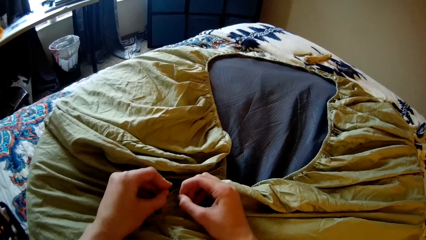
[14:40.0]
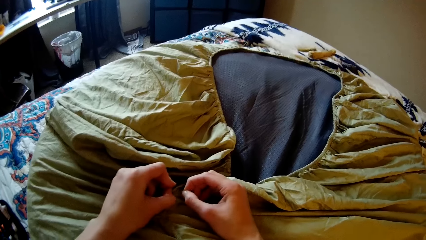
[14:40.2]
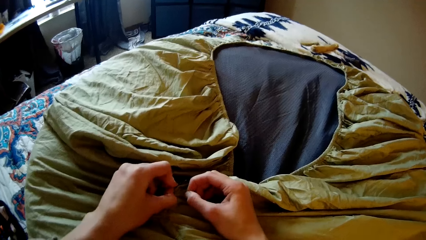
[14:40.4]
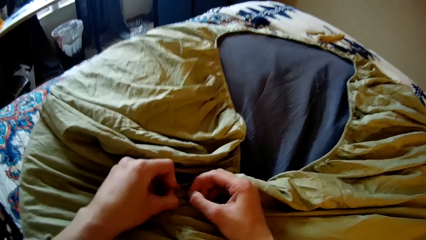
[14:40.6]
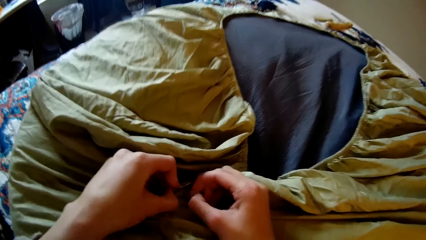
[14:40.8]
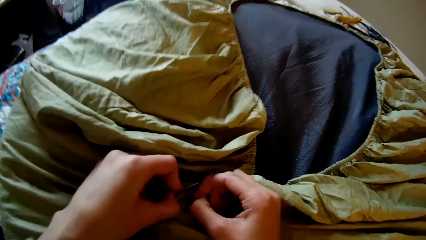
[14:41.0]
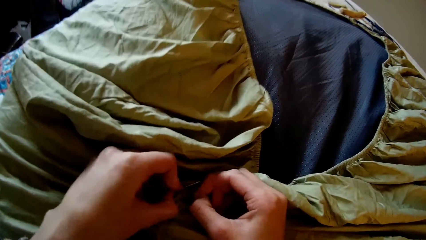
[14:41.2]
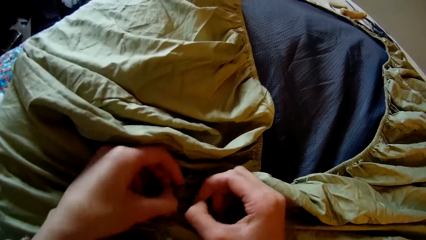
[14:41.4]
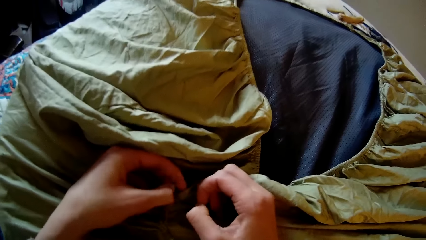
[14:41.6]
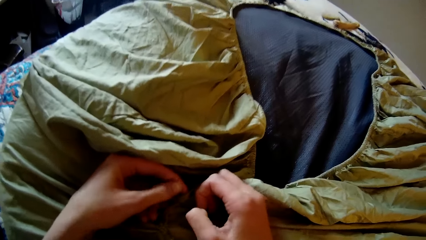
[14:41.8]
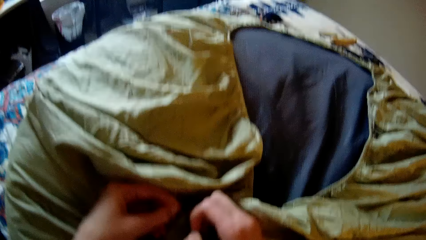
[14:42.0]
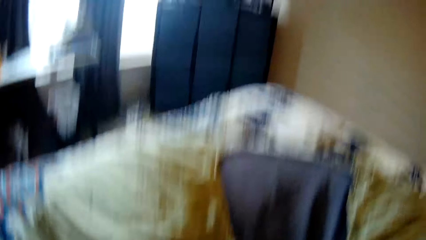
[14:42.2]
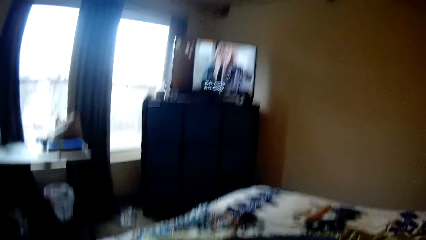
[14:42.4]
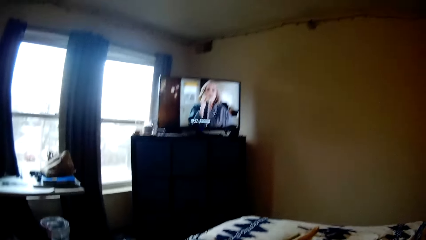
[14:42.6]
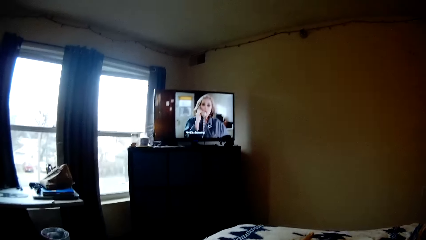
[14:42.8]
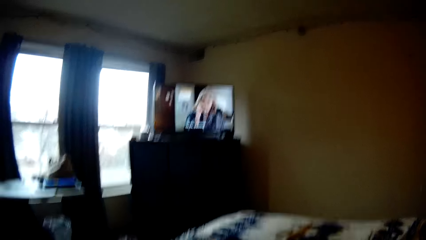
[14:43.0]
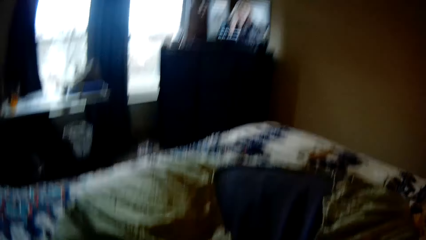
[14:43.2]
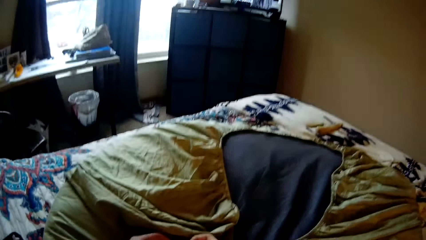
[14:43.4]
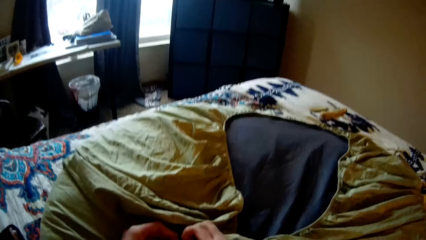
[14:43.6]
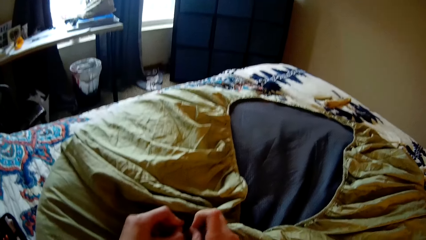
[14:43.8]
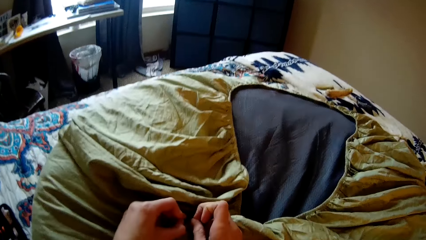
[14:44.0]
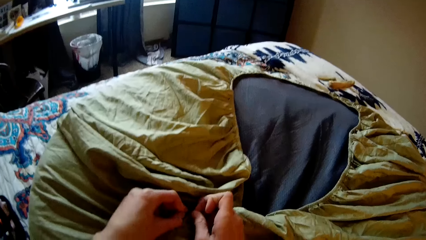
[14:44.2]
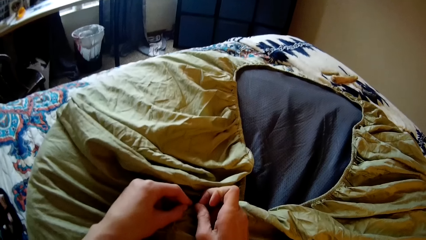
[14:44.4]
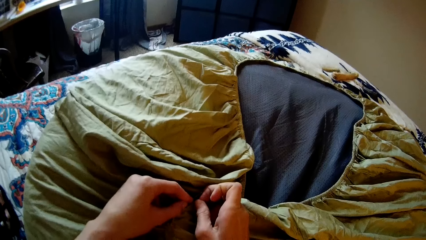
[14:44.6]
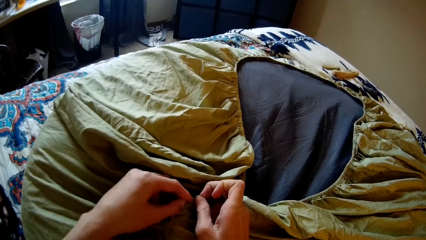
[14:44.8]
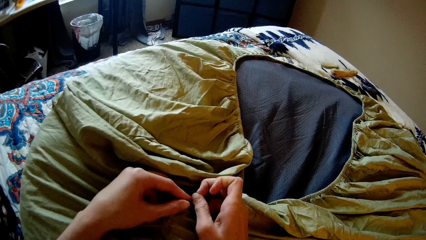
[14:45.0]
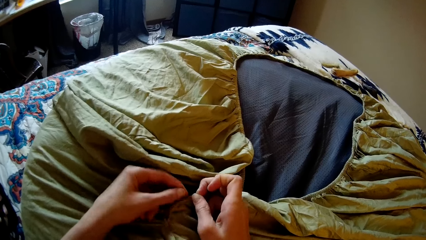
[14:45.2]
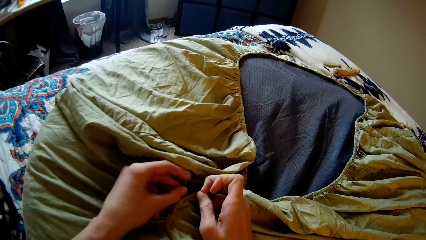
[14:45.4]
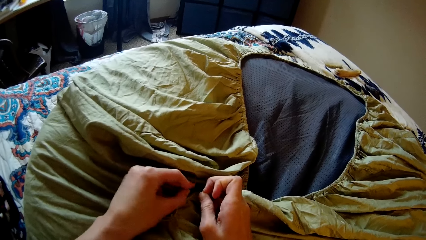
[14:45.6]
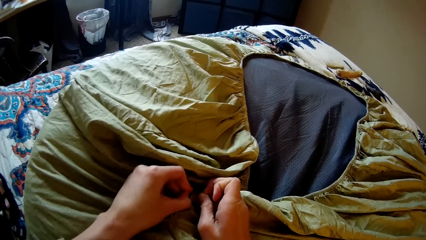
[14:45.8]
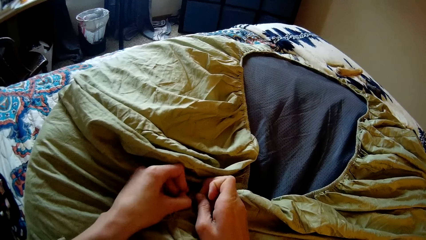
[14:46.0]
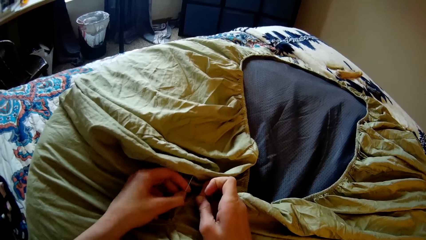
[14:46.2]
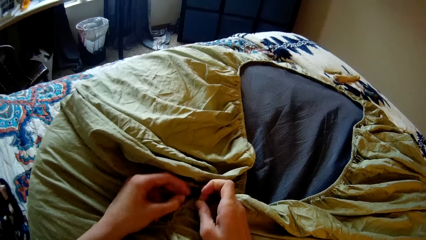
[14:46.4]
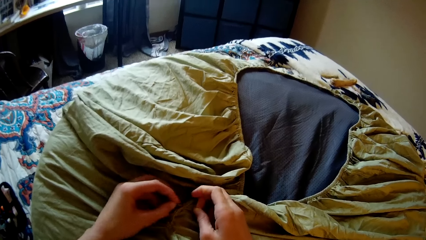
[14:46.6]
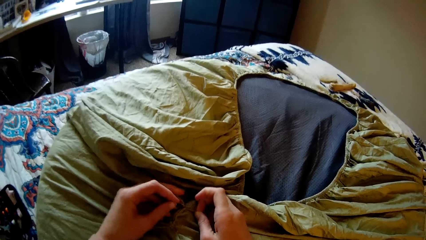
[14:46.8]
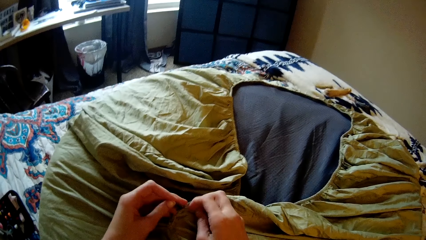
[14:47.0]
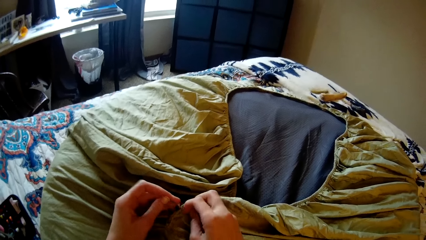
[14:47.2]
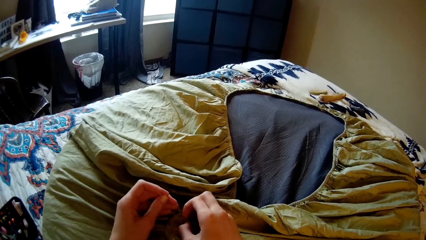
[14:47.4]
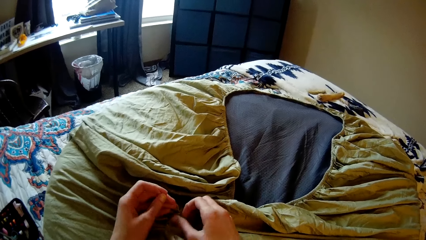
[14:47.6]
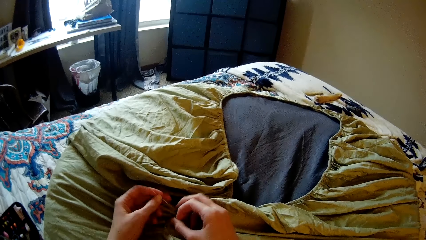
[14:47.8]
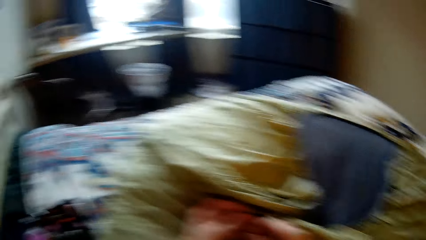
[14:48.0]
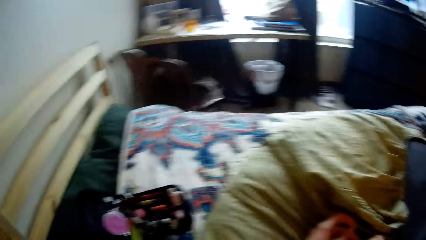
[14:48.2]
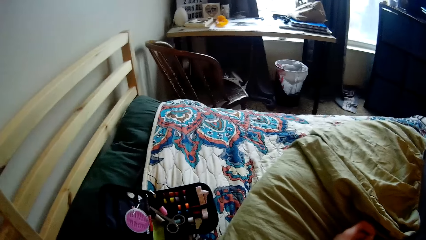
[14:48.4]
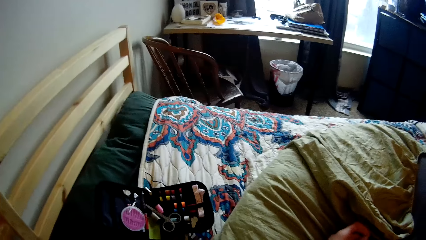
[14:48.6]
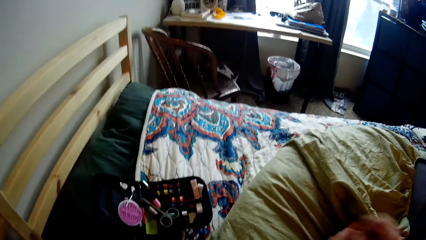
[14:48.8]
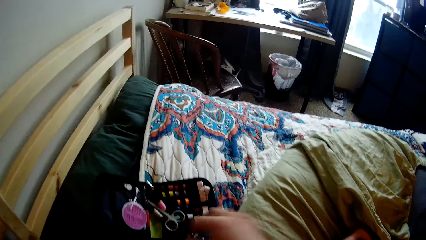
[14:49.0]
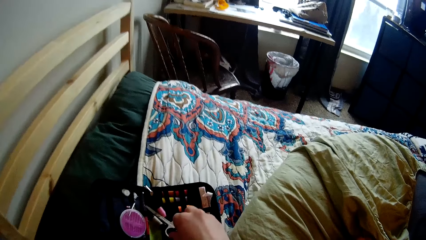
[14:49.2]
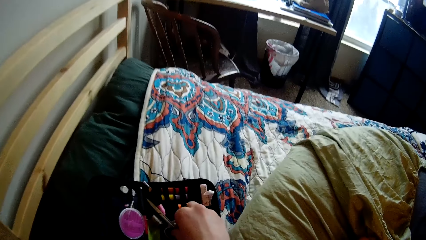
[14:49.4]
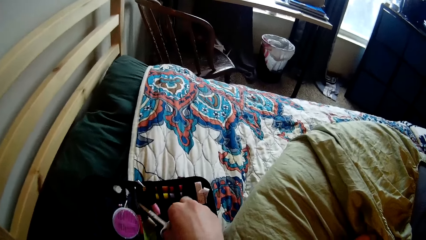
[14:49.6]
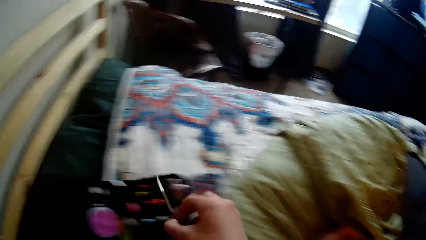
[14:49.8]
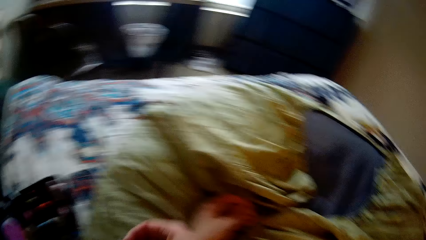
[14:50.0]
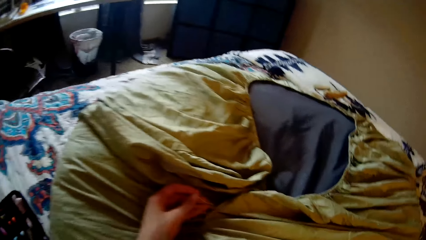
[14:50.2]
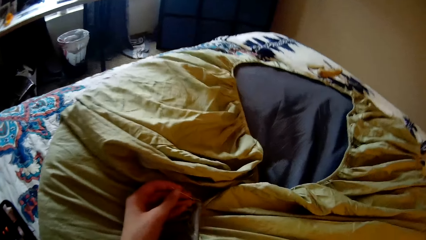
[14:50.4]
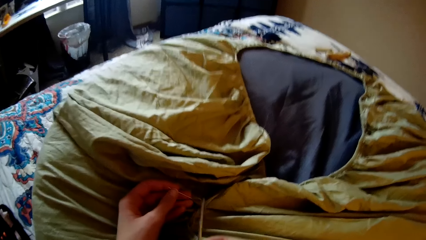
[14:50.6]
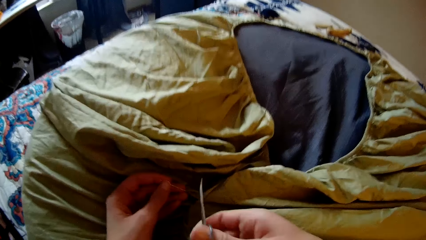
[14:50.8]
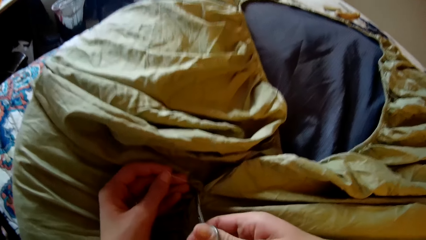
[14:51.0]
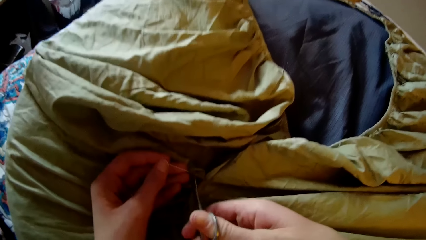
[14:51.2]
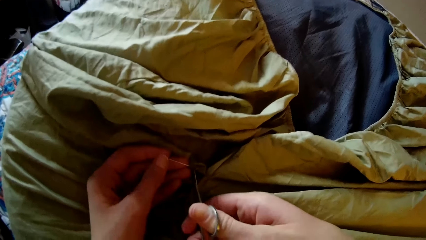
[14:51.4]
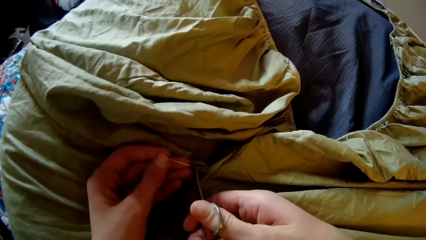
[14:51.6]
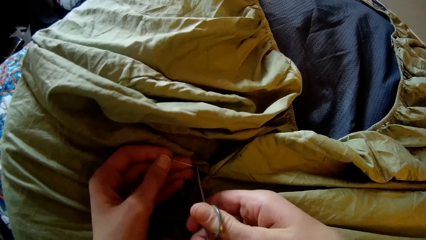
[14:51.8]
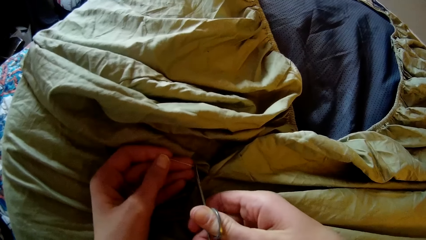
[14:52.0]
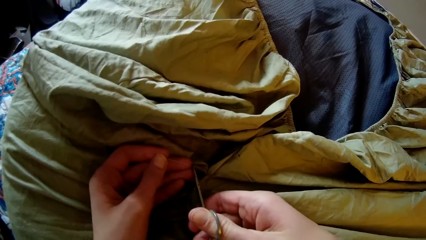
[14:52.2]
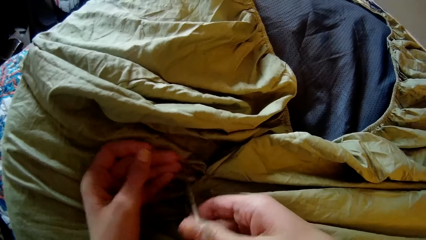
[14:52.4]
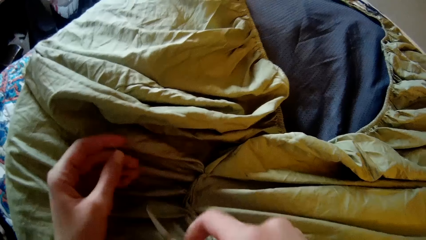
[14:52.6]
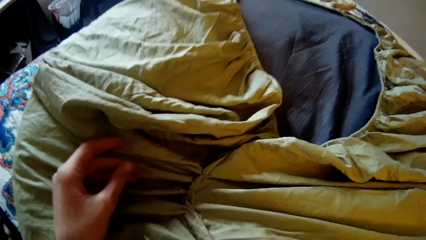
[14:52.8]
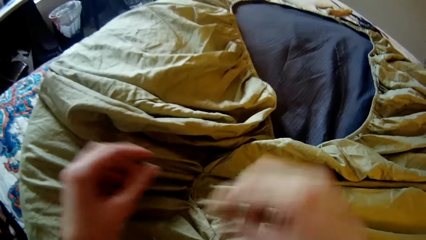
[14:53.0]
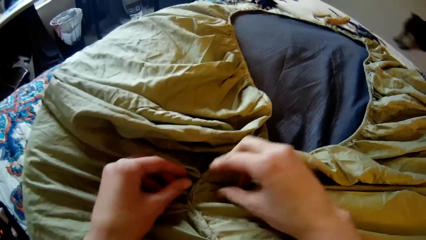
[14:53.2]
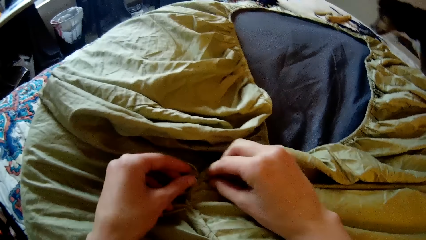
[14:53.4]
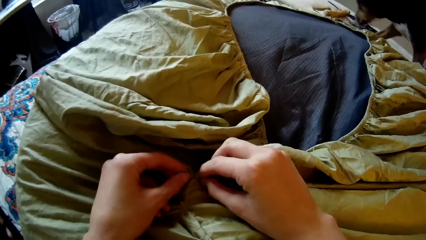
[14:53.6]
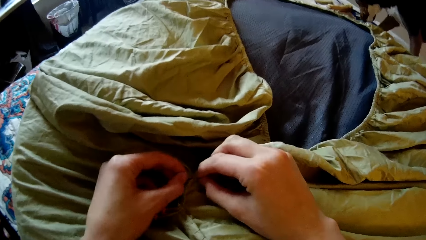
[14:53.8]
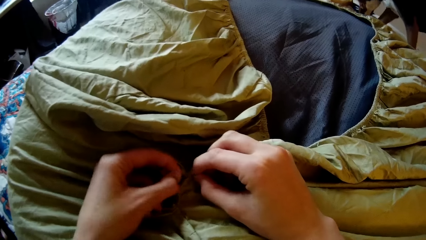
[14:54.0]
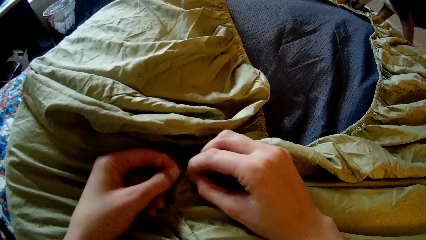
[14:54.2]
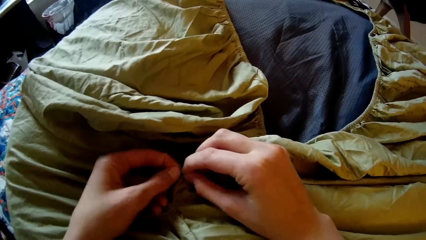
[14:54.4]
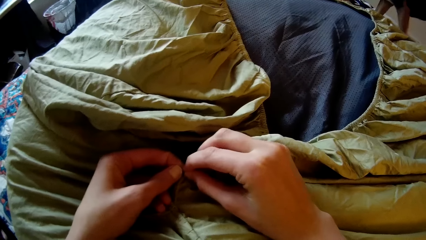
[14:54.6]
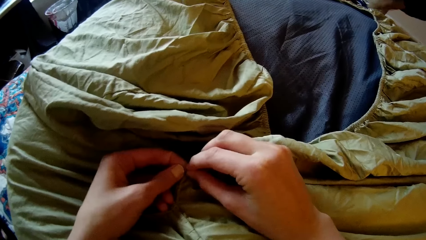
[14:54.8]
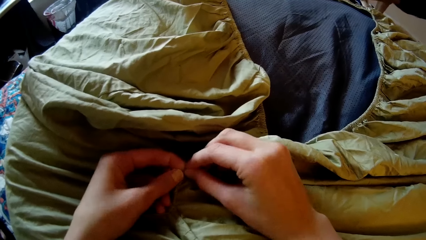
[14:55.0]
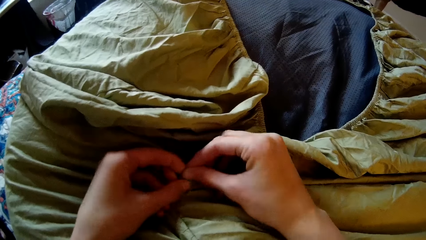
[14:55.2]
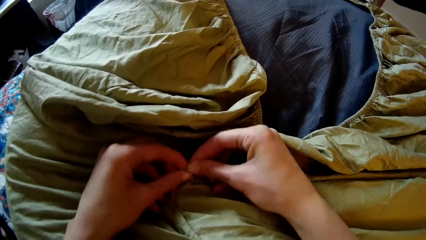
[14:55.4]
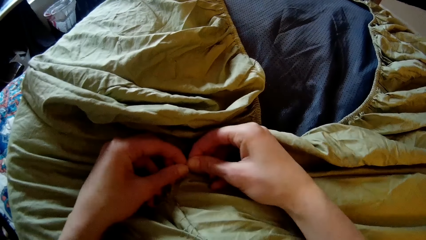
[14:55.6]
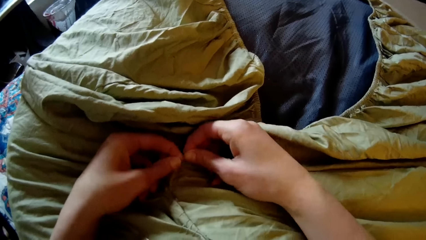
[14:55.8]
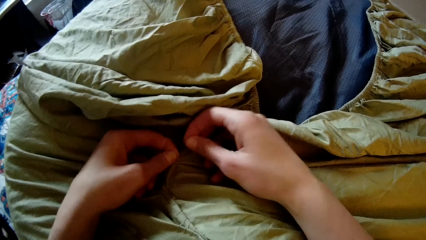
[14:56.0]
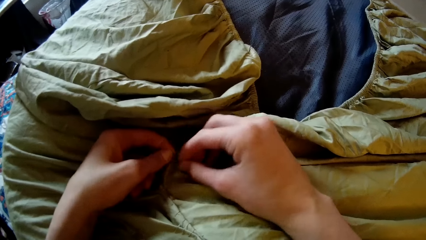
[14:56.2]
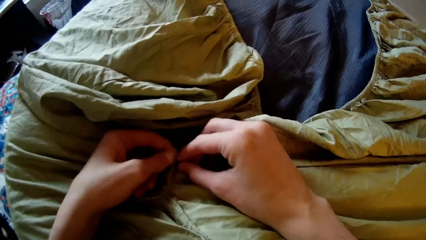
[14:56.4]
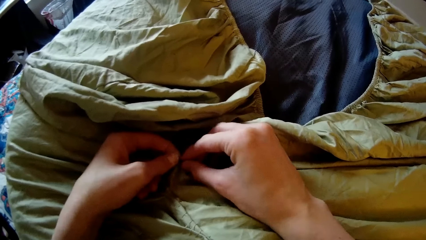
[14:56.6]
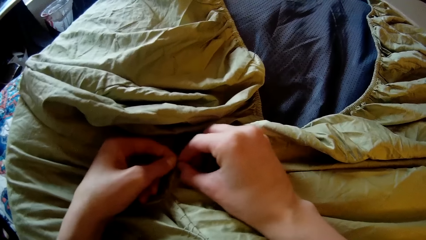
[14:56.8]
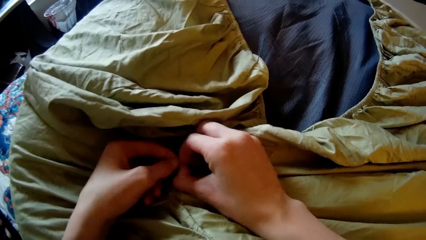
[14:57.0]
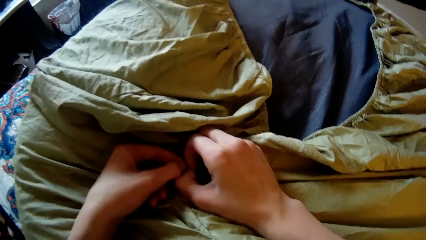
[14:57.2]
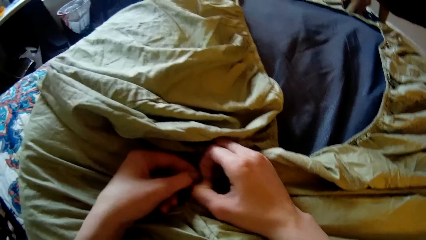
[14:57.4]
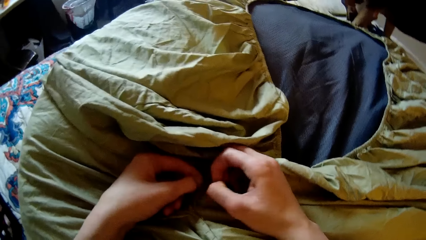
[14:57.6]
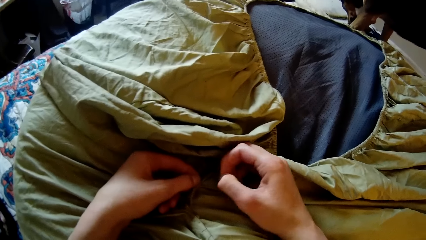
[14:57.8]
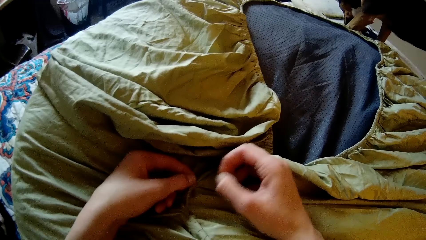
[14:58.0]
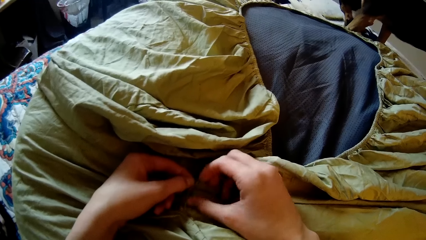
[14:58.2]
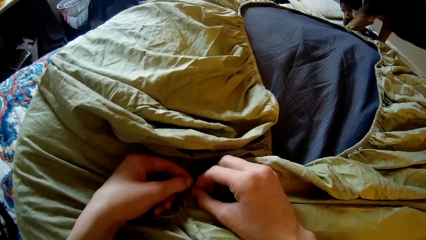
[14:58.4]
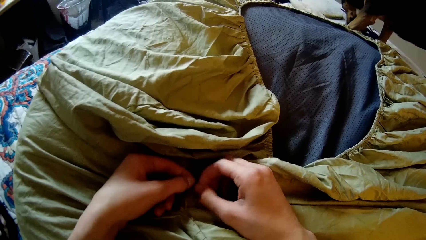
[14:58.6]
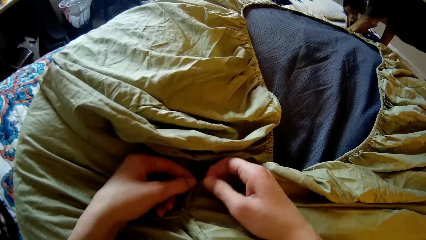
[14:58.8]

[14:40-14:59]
The camera wearer watches the television. They sew the bedsheet with a needle. They pick up the scissors. They cut the thread in the needle. They drop the scissors. They attempt to tie the thread.
